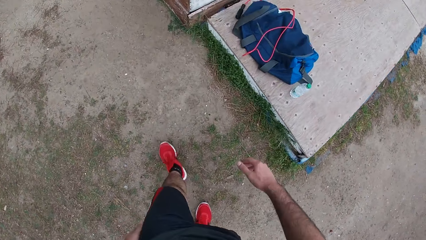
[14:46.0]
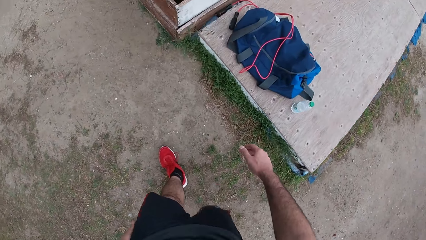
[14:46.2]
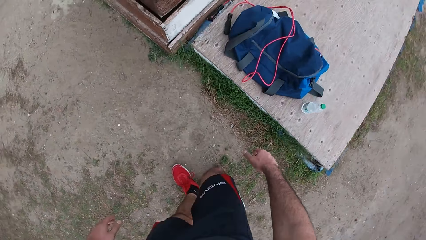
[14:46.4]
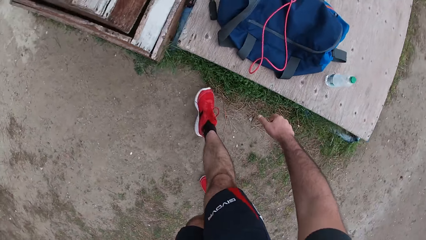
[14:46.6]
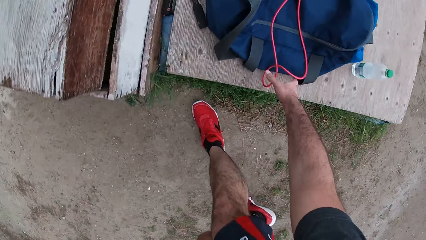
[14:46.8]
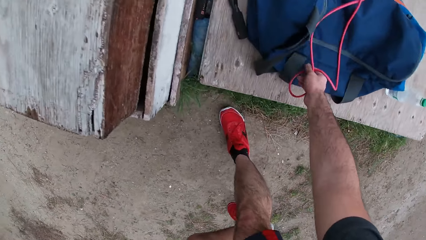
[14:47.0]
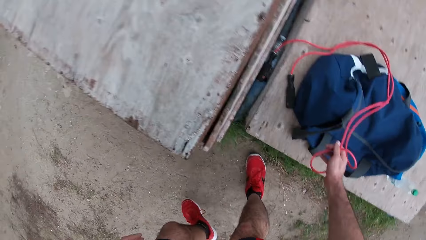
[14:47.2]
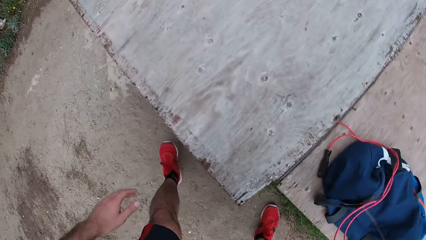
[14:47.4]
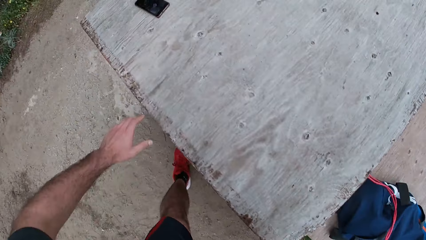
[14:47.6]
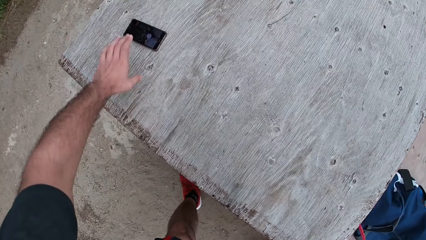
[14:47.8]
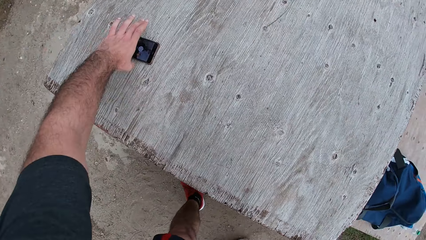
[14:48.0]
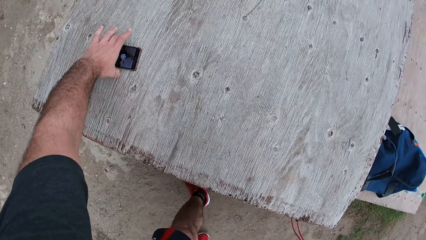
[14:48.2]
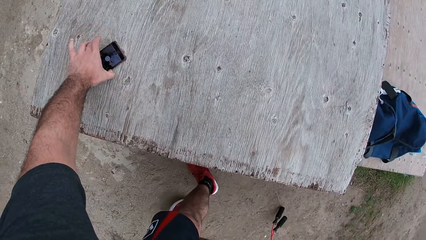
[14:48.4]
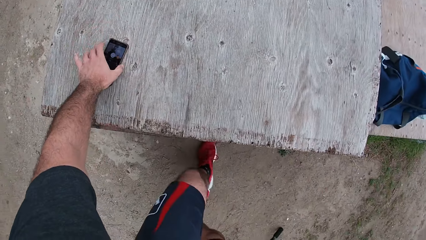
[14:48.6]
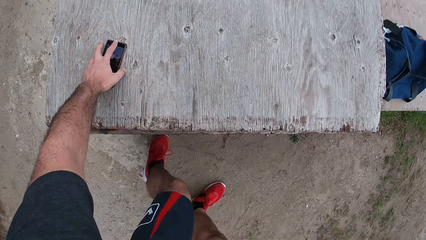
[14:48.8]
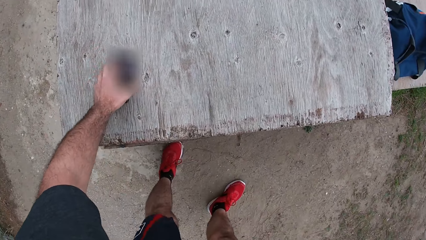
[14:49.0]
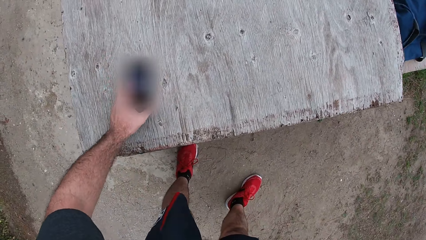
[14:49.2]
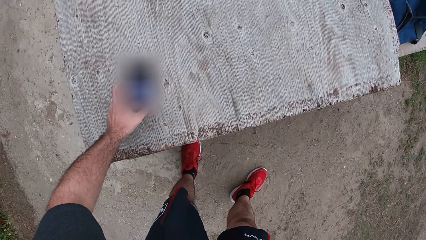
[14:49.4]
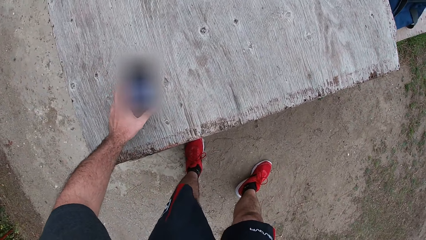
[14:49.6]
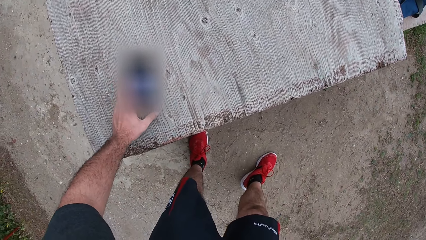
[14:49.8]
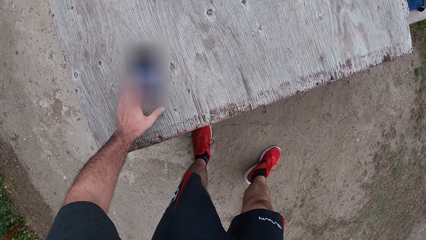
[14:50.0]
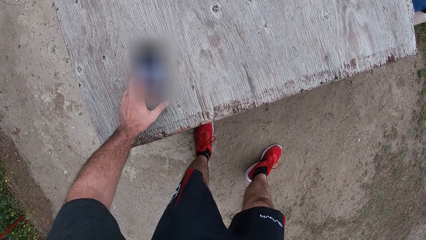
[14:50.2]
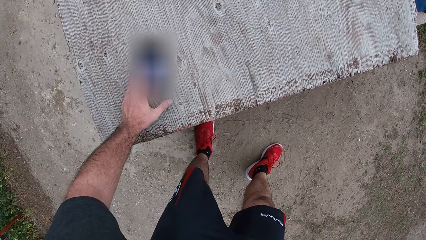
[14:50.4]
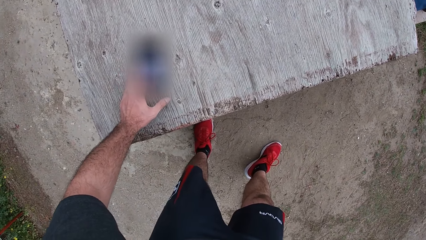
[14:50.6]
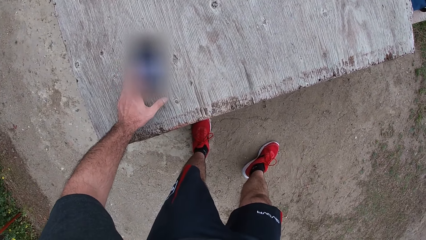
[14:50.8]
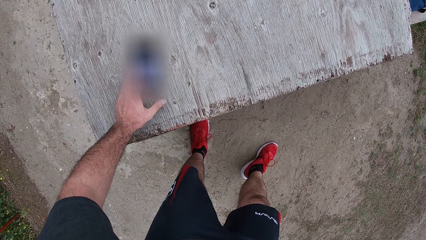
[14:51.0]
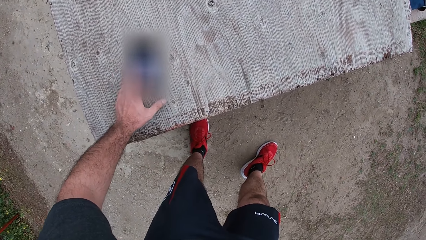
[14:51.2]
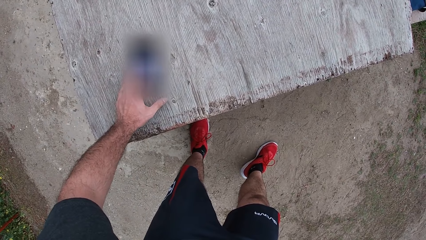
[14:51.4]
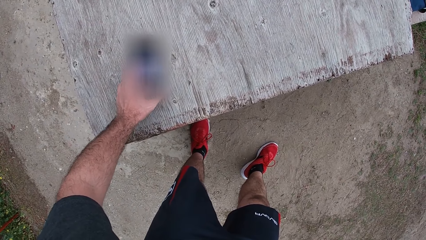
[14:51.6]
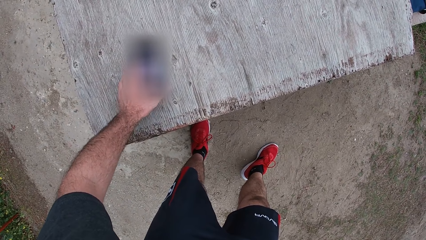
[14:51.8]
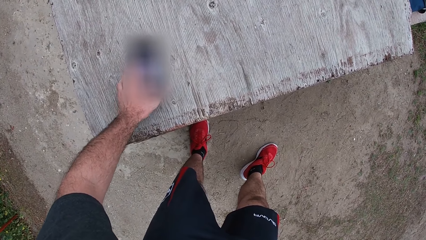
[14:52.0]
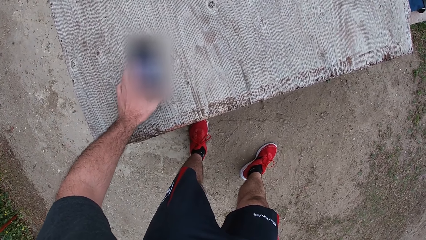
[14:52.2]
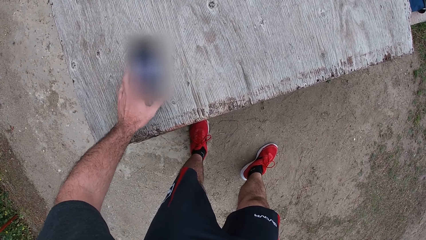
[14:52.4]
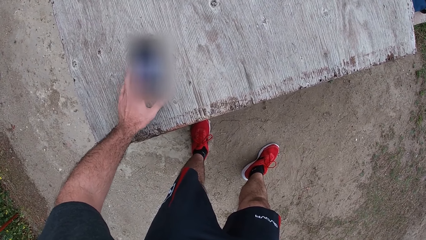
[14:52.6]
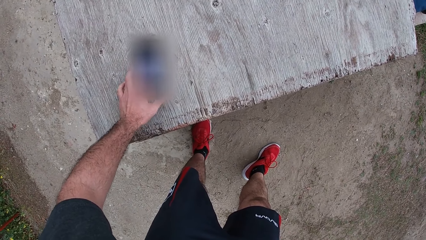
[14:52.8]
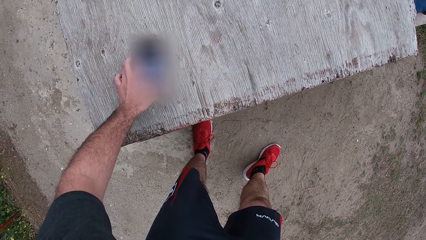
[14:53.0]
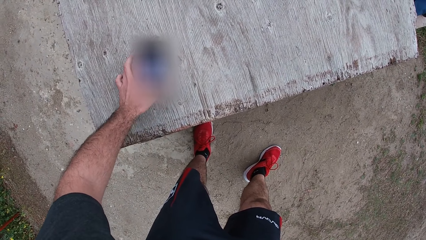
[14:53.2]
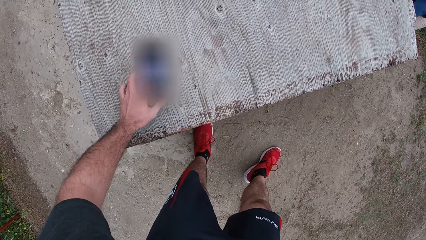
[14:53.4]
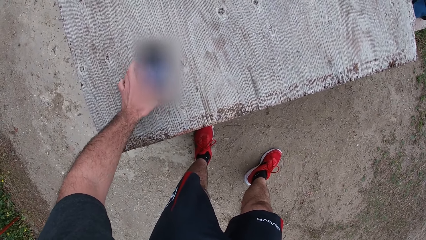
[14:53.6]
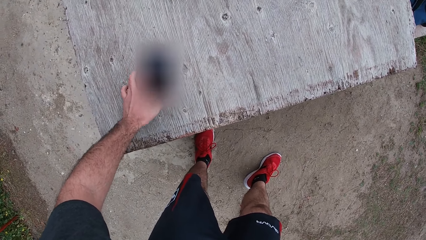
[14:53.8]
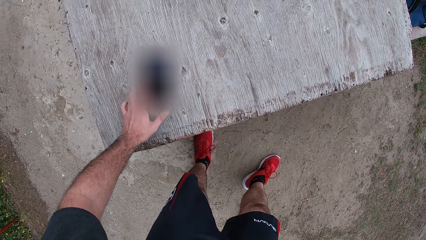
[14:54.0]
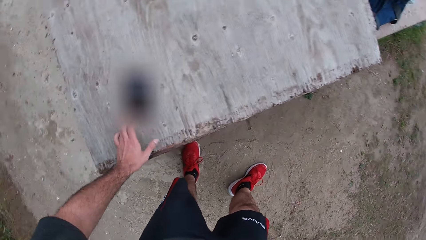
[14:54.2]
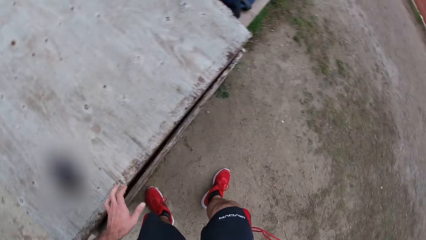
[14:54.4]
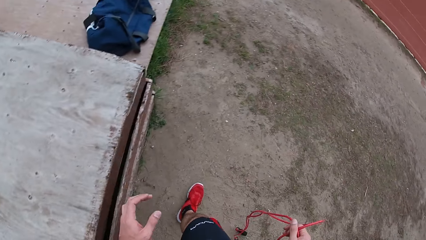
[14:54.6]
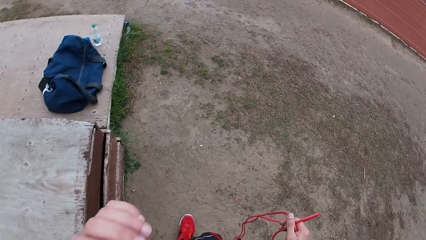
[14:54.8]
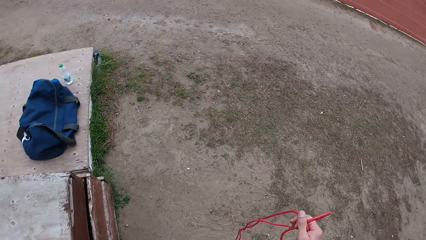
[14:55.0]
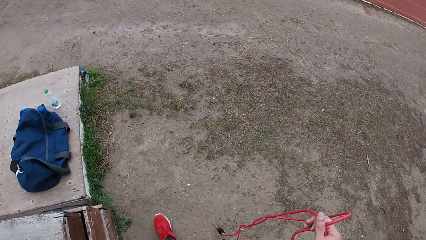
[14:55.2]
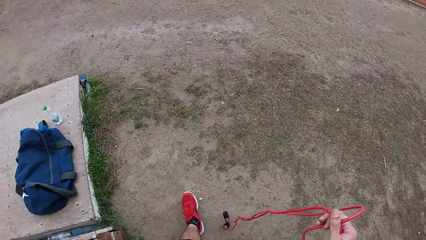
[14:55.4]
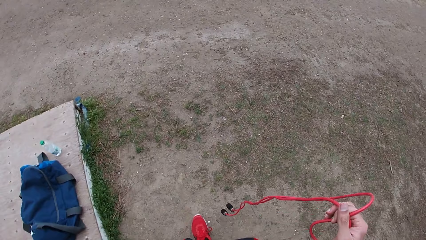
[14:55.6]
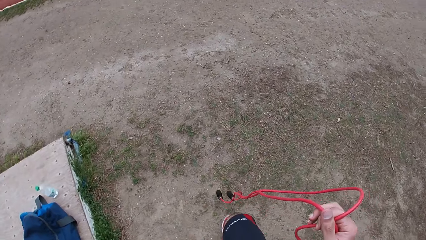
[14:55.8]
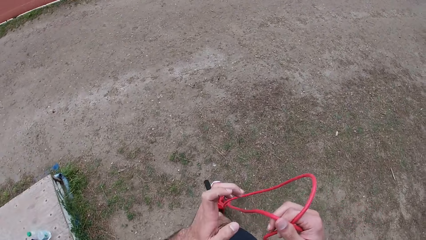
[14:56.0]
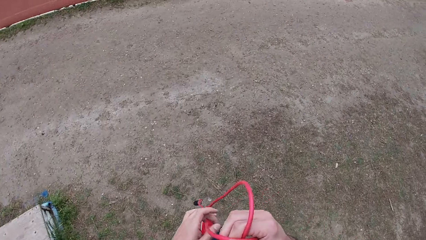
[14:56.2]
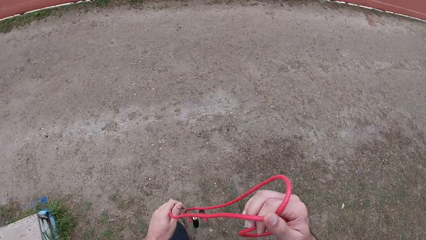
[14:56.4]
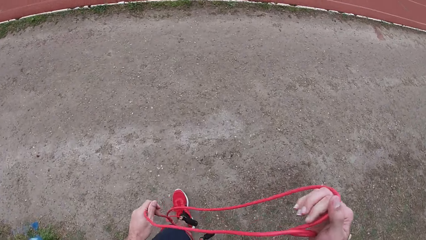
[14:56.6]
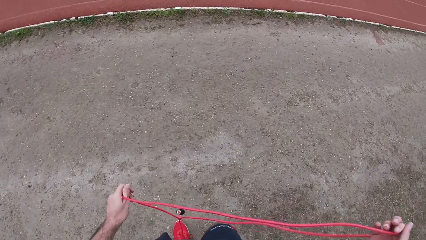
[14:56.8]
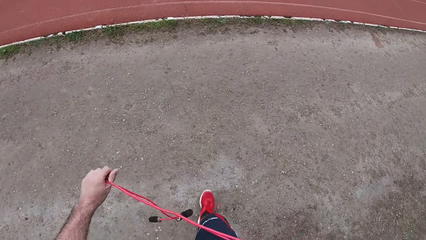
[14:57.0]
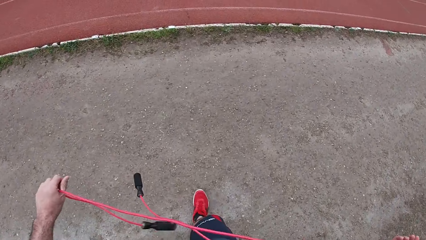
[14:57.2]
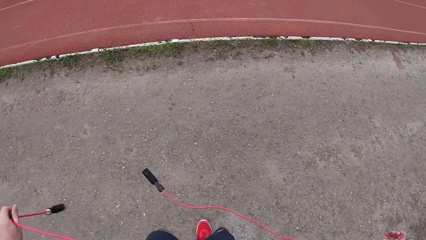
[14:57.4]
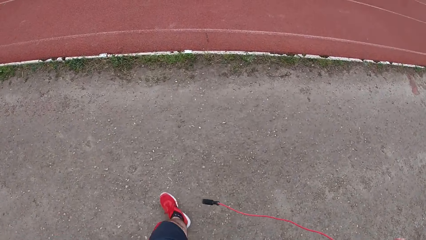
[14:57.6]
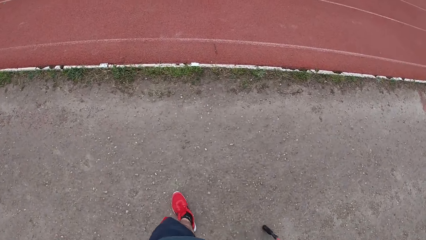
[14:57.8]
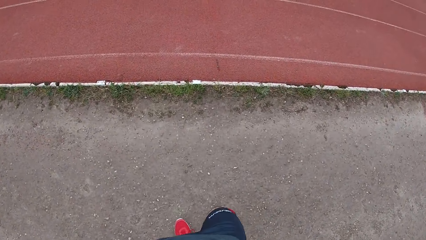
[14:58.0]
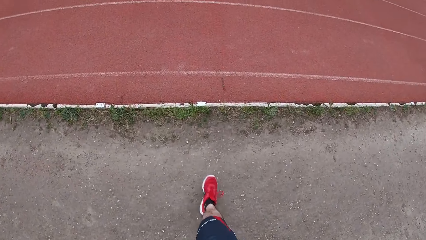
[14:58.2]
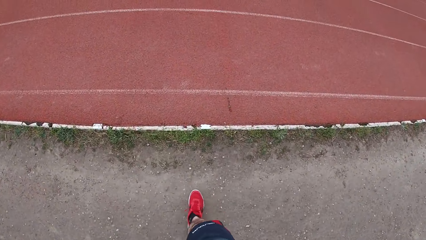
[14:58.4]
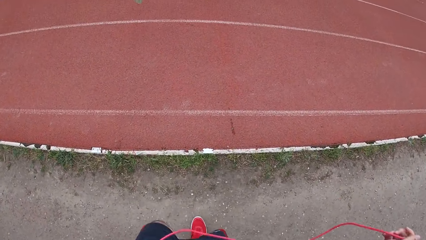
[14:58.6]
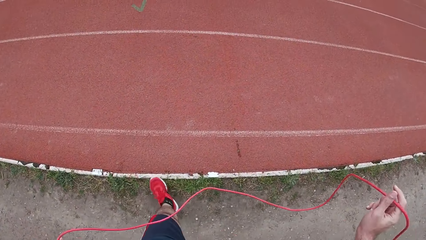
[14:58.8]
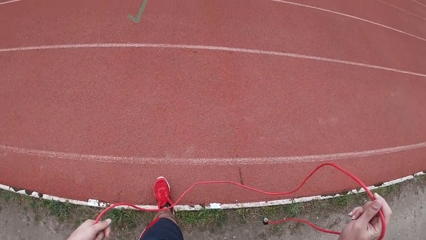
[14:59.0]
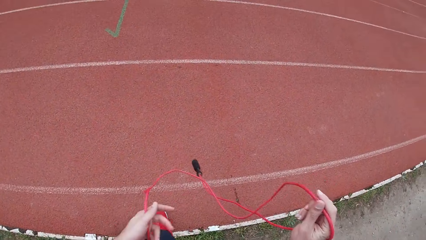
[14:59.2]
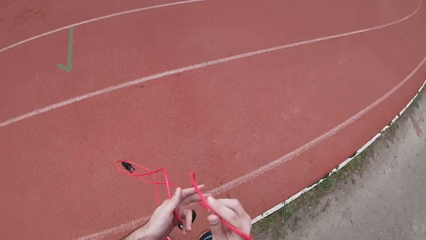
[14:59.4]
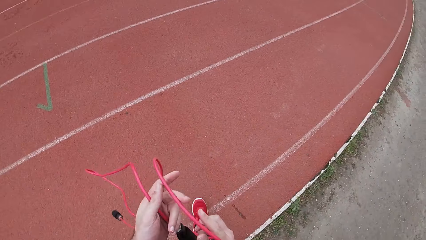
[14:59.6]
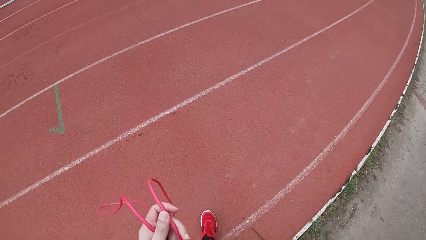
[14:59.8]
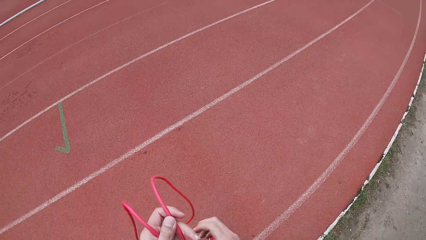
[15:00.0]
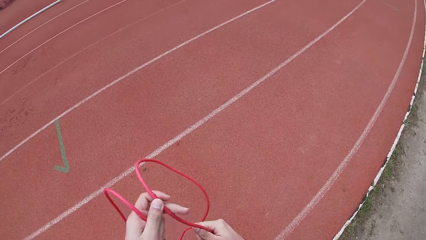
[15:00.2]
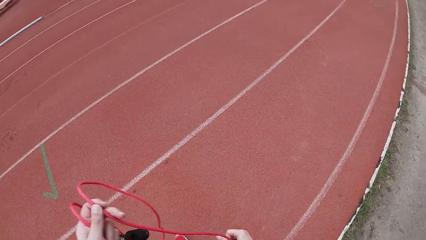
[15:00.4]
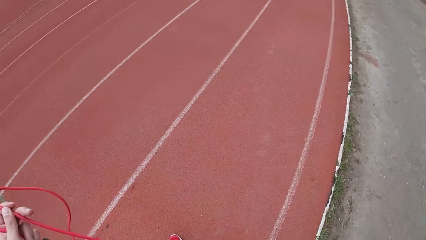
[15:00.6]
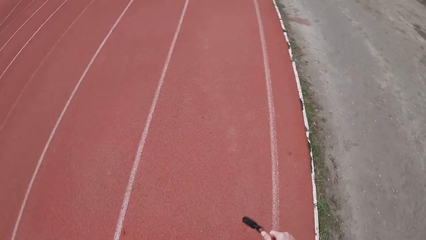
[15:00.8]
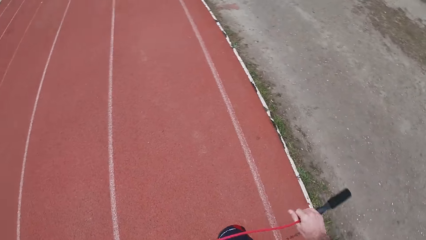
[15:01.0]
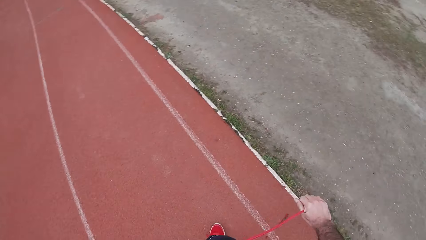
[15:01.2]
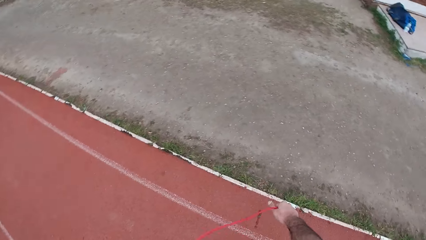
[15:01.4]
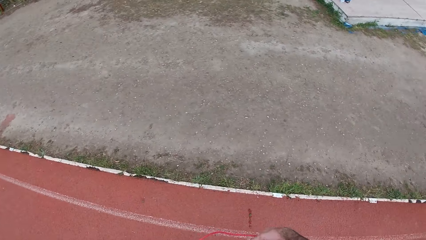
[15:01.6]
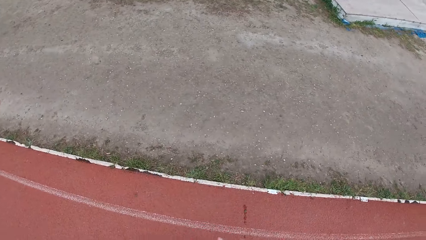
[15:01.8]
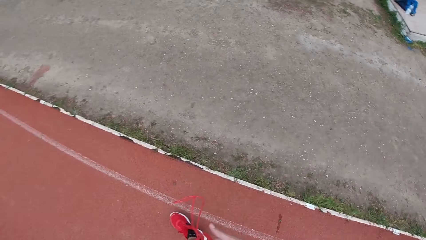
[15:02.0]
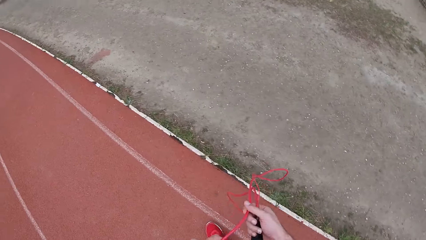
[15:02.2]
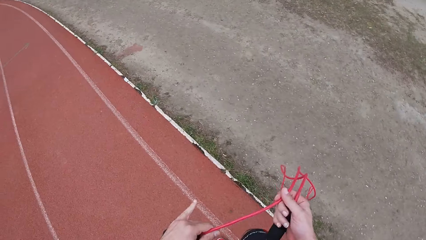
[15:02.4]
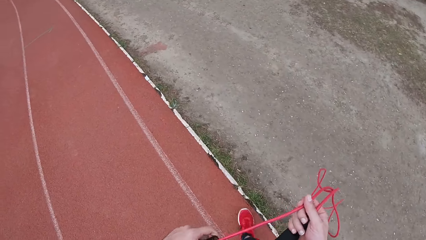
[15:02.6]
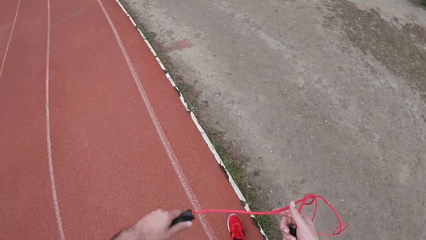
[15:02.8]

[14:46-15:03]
The camera wearer picks up the skipping rope on a bag with his right hand. He holds up his bag. He presses a phone on the table with his left hand. He holds his phone. He touches his face with his left hand. He holds the skipping rope with both hands. He walks towards the race track. He stretches the rope while walking.
